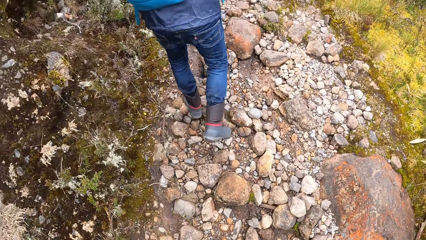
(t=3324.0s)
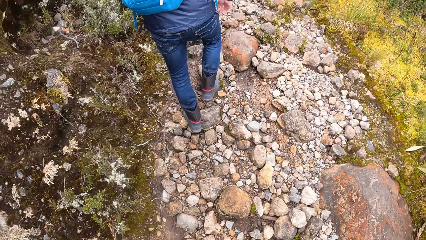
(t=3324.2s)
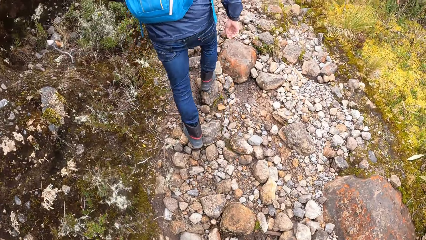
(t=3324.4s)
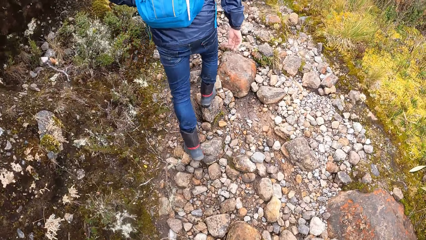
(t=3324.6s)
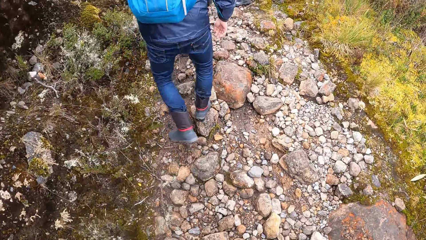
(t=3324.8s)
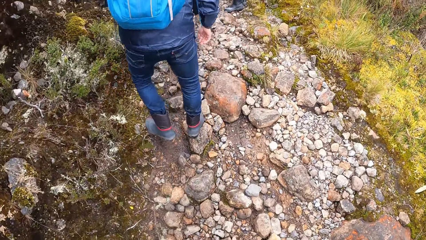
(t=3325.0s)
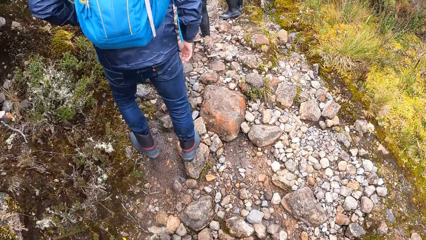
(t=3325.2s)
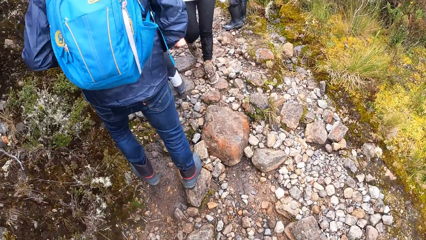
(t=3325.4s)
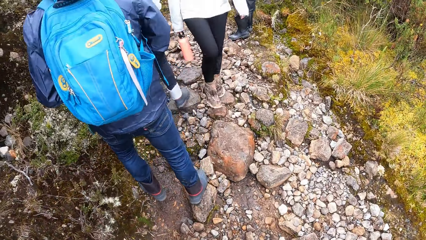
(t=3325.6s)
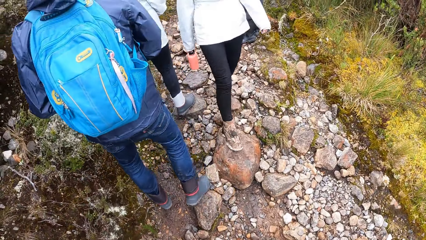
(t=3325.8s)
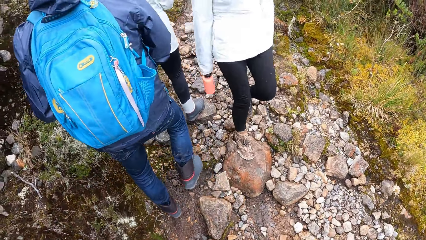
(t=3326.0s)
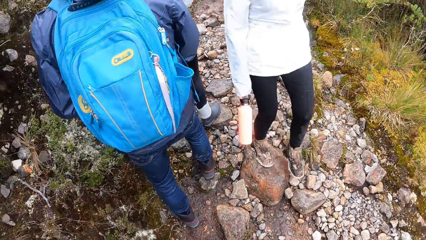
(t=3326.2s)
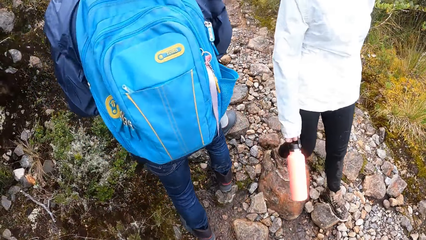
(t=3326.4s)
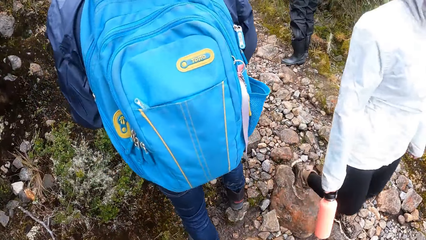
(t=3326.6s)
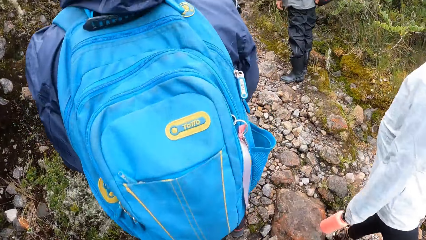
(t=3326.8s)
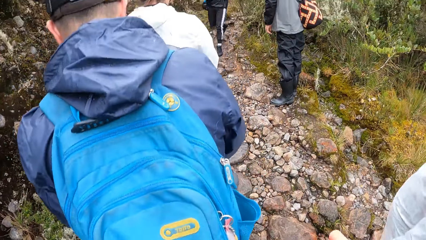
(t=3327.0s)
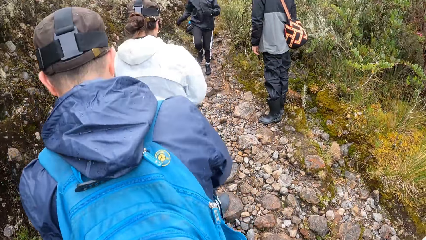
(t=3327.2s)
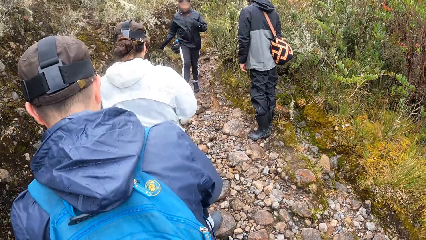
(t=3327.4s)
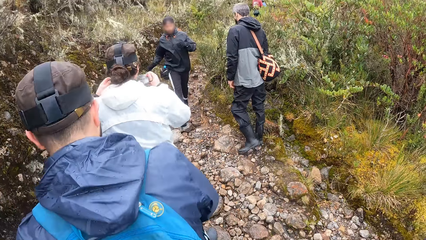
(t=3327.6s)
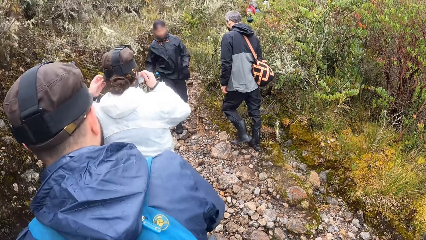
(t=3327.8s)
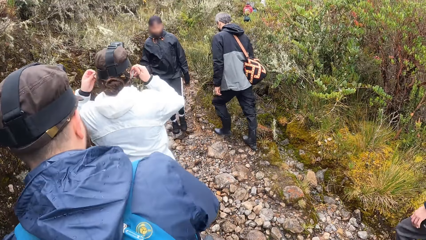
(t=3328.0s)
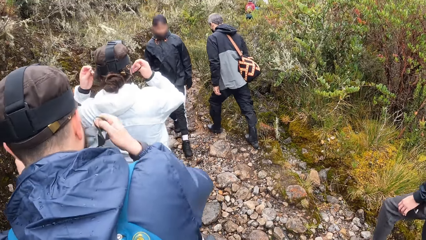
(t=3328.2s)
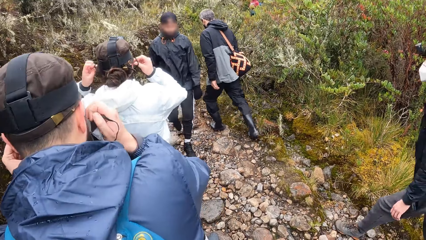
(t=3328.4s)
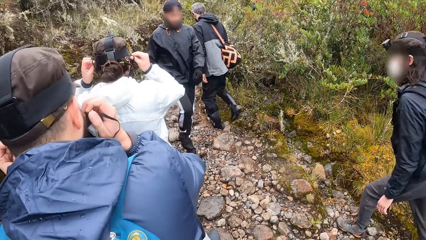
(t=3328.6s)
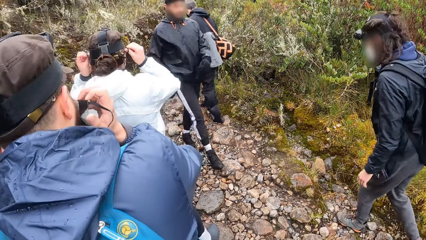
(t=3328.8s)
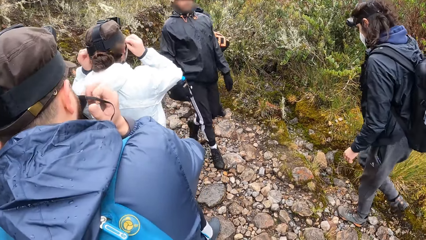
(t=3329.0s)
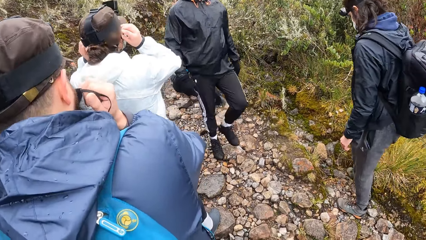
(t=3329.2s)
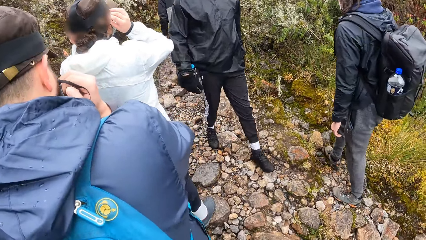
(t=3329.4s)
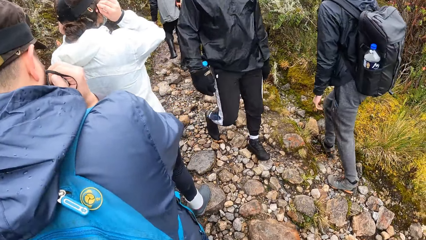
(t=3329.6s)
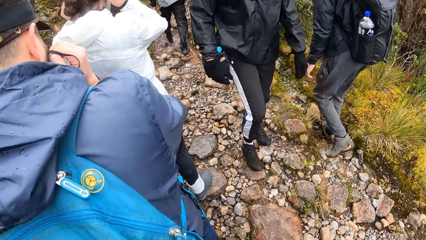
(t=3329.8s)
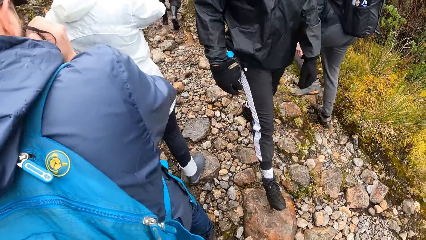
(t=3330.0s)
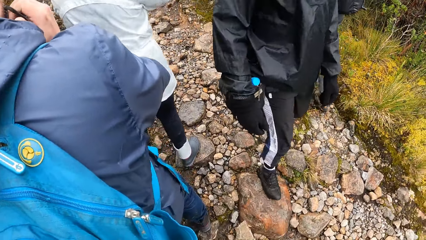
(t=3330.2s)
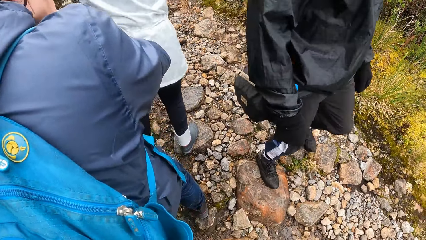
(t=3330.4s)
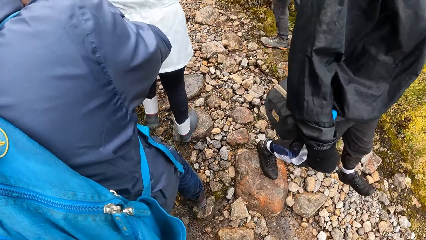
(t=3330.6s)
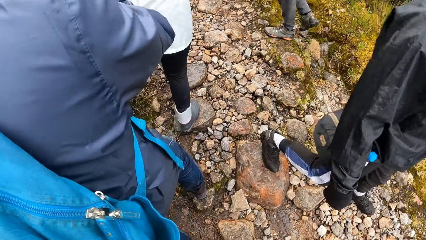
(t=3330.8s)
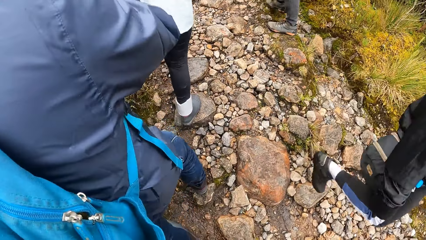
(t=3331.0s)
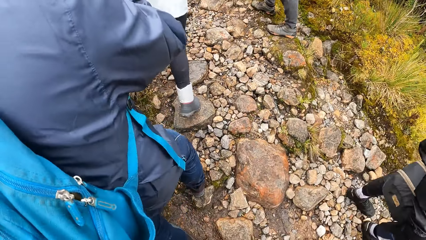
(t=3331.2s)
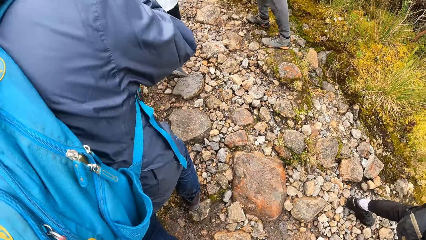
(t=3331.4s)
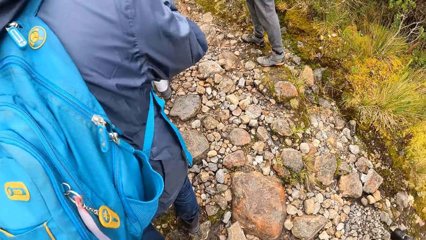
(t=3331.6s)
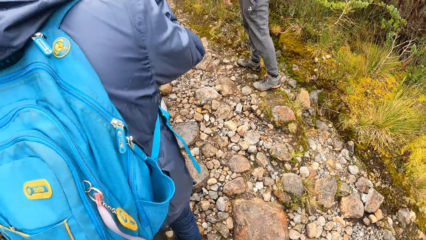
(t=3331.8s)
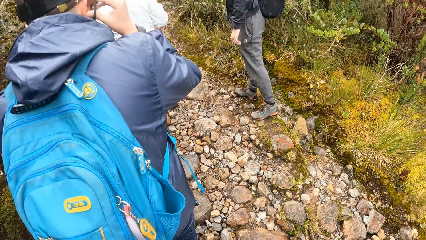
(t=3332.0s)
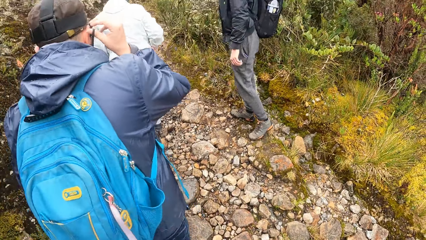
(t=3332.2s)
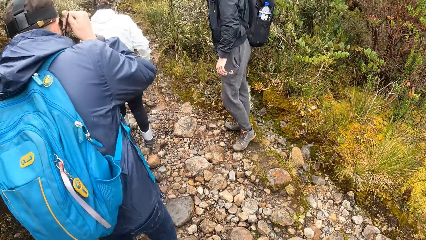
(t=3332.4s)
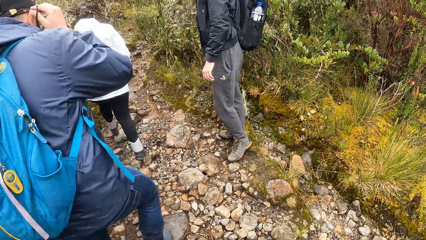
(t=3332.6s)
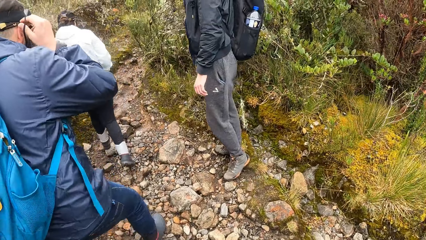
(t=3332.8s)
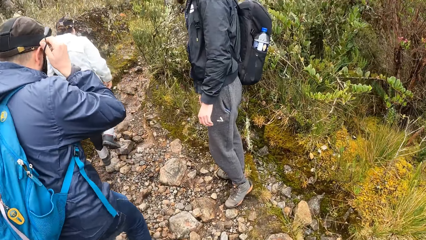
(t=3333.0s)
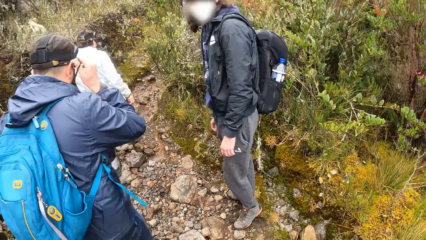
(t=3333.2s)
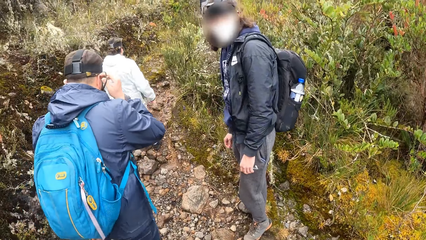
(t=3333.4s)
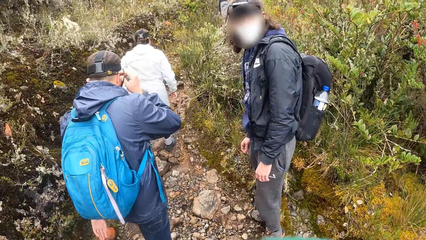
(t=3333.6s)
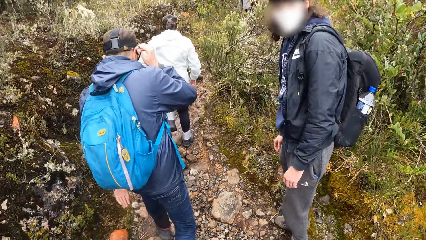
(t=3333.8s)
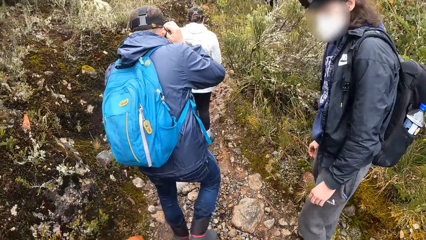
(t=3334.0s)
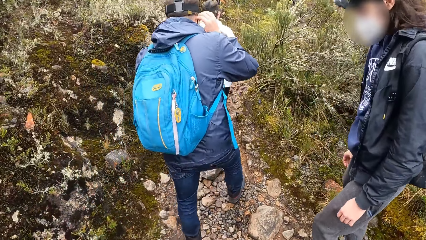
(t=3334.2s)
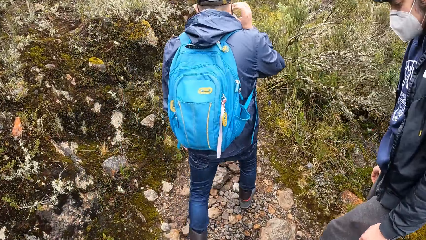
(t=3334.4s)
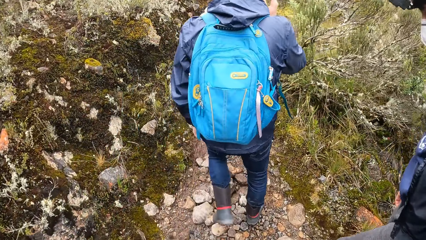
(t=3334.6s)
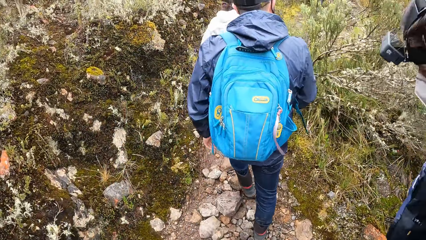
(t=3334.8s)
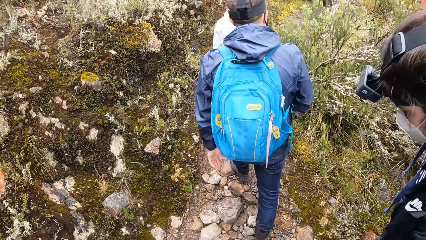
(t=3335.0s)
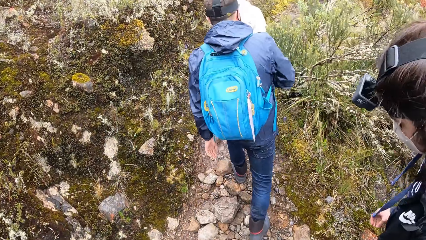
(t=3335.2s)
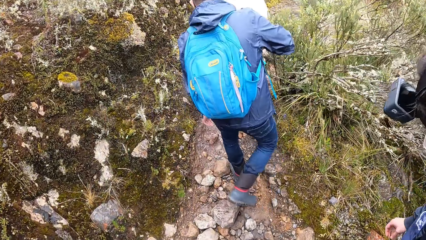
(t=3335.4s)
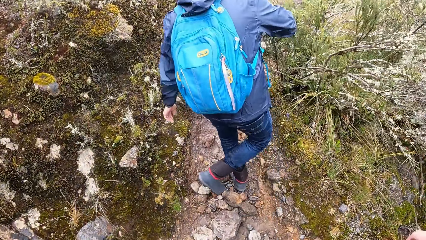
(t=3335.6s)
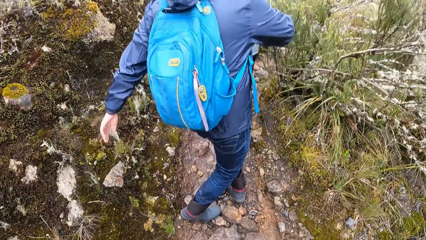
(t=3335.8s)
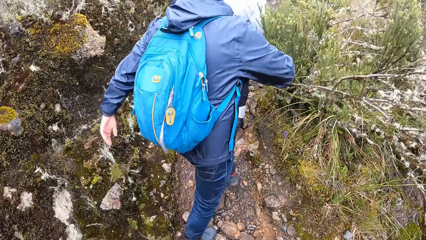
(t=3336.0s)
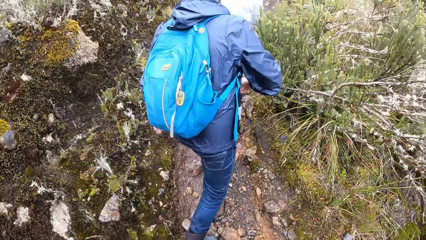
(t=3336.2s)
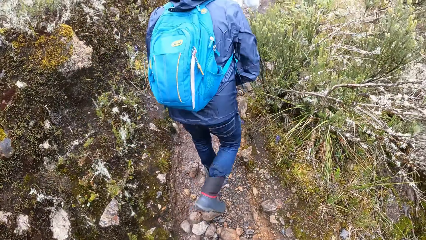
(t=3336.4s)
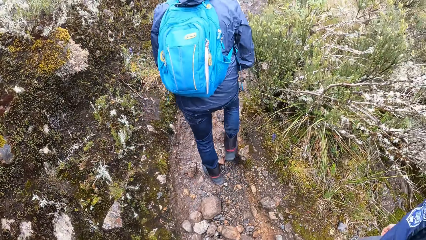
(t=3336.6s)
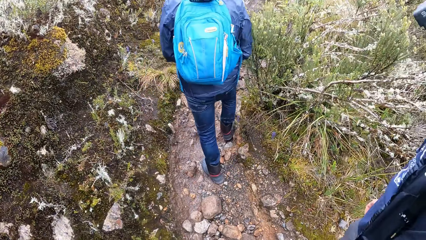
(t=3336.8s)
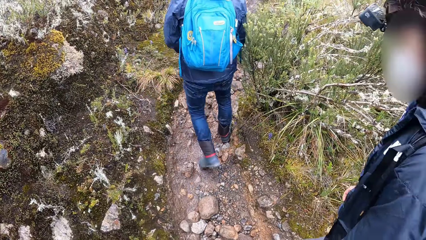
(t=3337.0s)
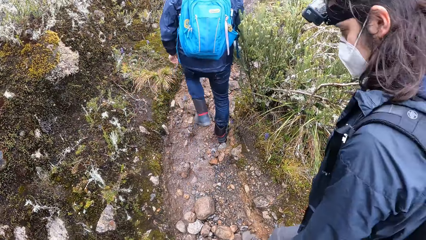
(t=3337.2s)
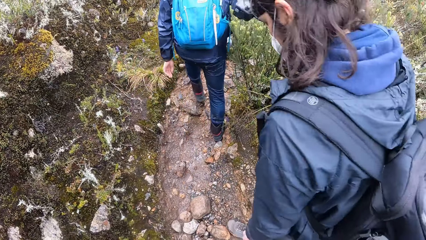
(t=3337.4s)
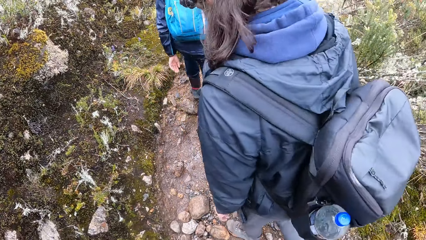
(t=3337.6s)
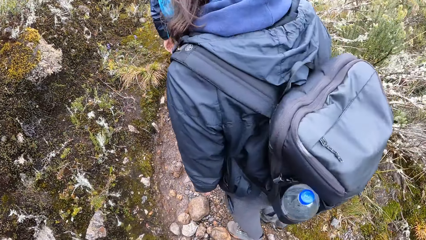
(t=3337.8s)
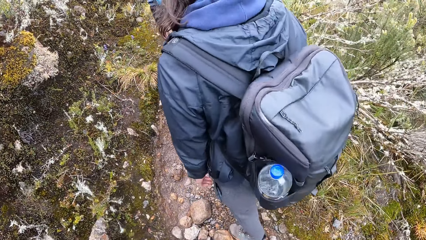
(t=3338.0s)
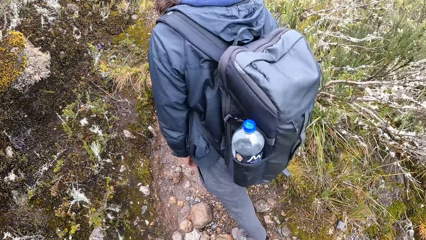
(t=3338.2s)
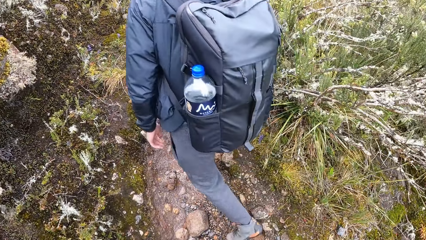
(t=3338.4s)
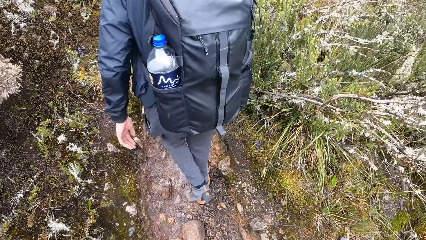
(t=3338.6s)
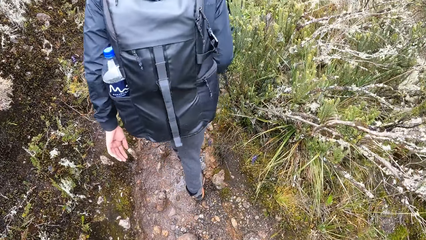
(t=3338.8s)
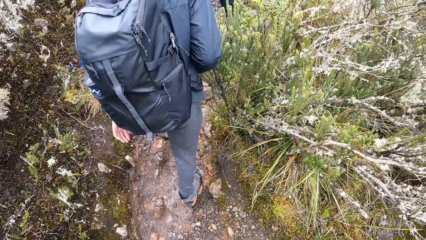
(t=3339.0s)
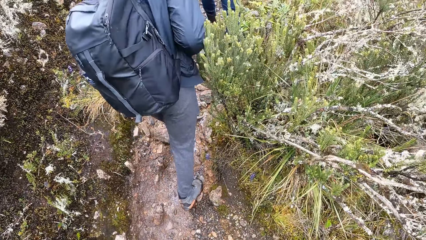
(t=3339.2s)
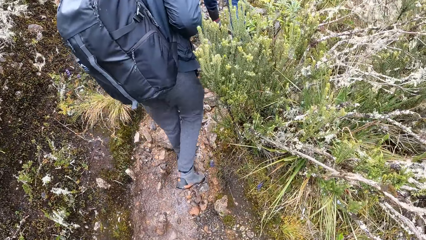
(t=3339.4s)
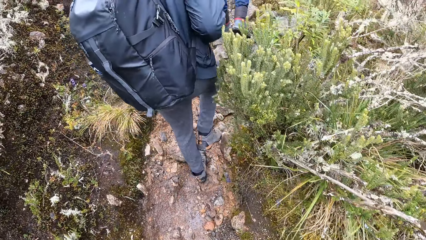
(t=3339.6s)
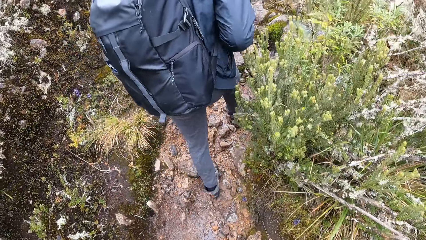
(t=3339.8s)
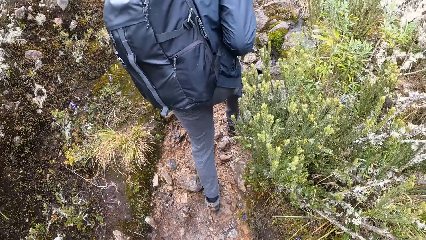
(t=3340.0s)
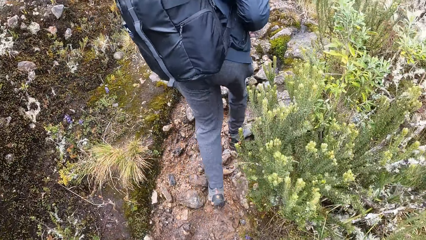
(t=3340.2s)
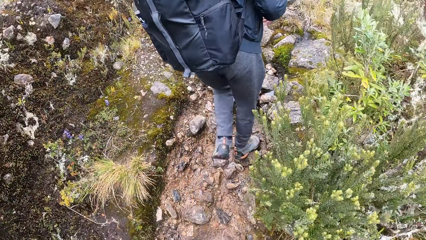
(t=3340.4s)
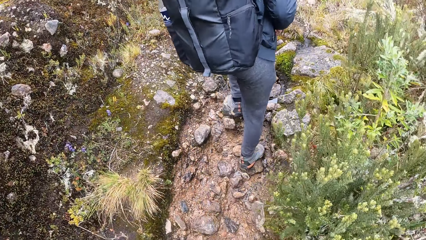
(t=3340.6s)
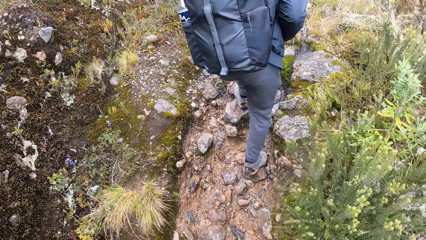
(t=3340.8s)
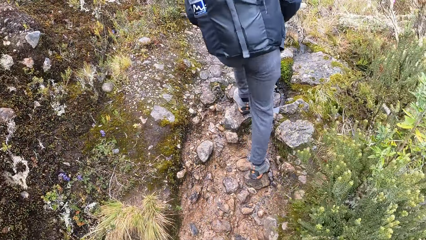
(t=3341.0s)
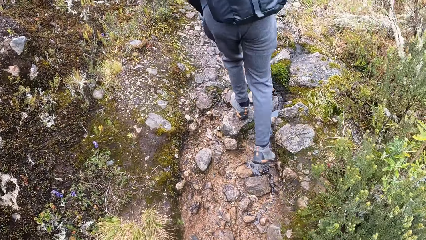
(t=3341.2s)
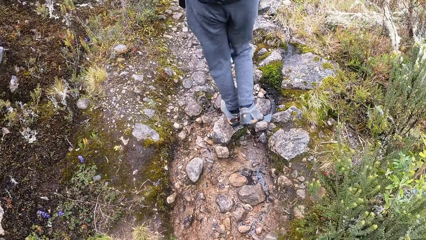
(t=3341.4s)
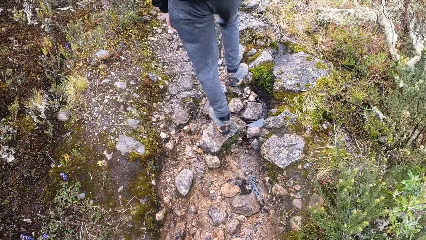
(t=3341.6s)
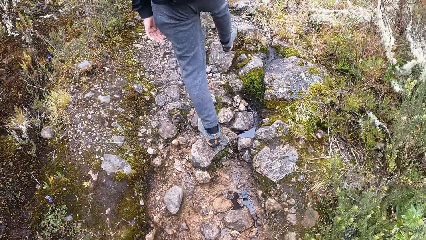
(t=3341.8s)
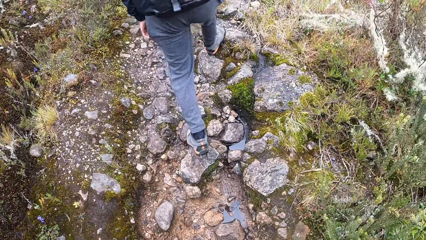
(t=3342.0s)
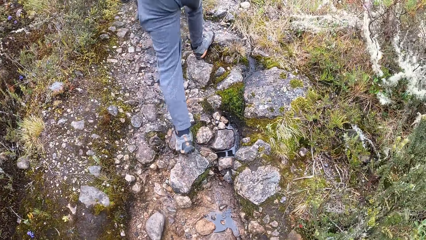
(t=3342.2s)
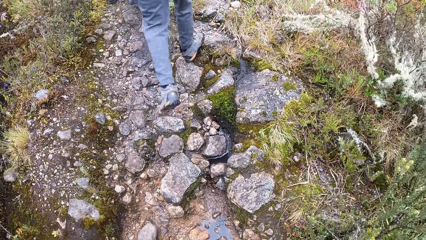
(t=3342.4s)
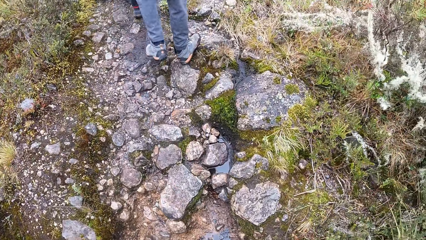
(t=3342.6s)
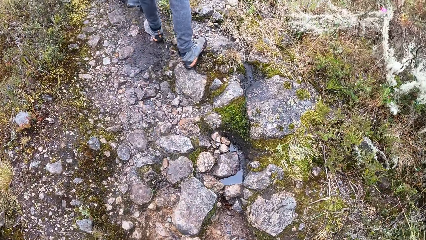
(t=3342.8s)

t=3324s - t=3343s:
A woman walks past the camera wearer. The camera wearer stops. Another woman wears a nose mask in her hands on her face. A man wears a nose mask in his hands on his face. Another man hikes past the camera wearer. A third man walks past the camera wearer. The camera wearer looks down. The other woman hikes down the path. The first man hikes down the path. The camera wearer looks forward. They walk towards the second man.
